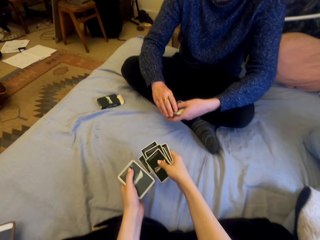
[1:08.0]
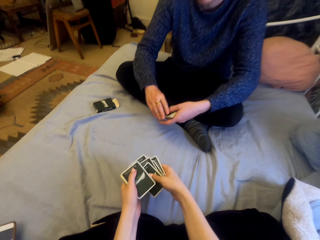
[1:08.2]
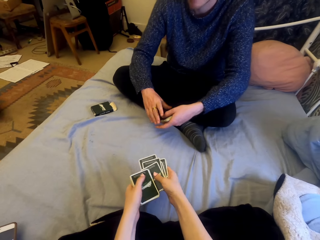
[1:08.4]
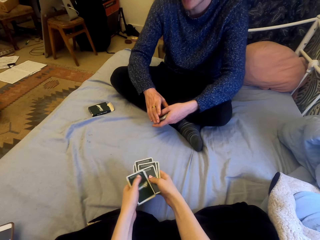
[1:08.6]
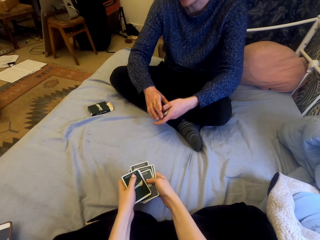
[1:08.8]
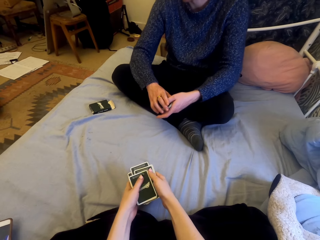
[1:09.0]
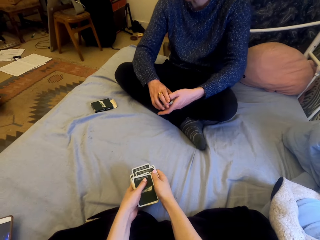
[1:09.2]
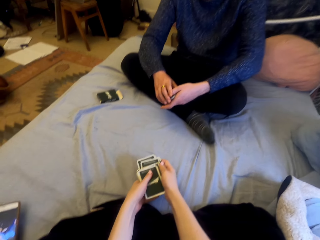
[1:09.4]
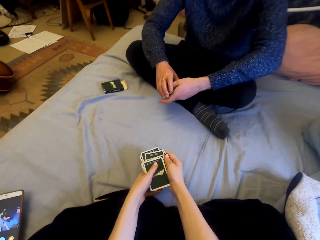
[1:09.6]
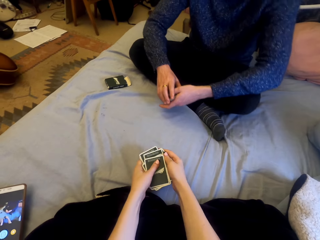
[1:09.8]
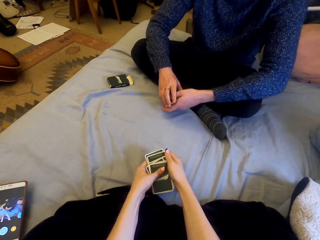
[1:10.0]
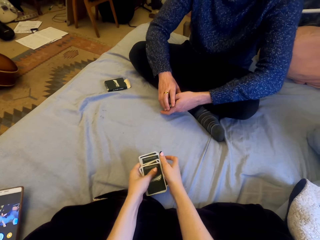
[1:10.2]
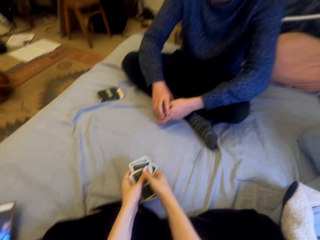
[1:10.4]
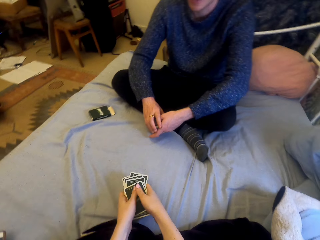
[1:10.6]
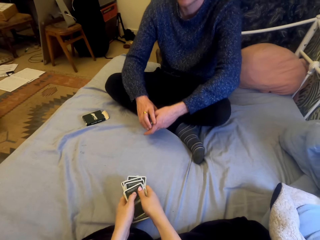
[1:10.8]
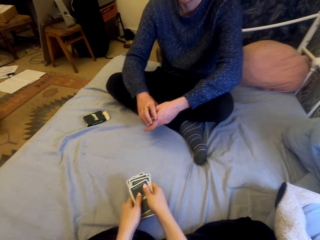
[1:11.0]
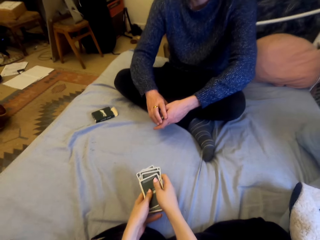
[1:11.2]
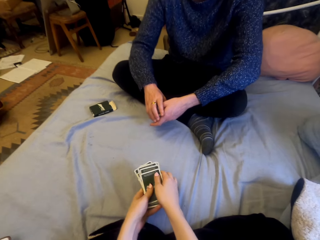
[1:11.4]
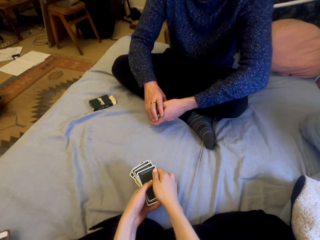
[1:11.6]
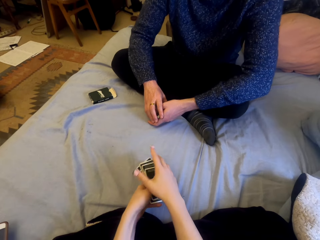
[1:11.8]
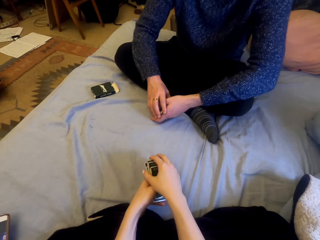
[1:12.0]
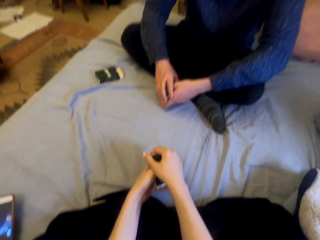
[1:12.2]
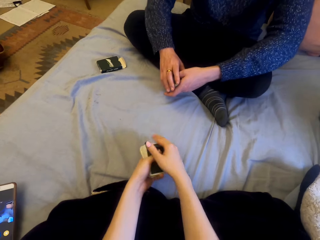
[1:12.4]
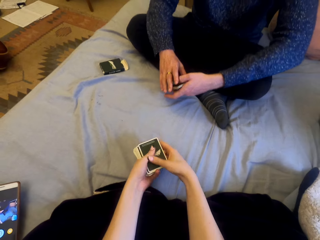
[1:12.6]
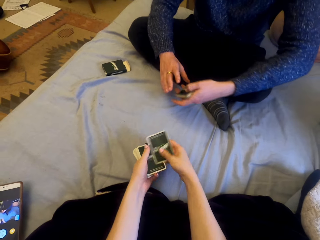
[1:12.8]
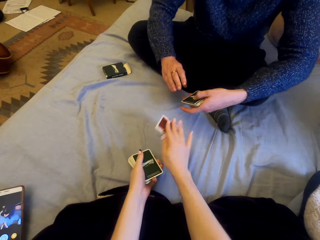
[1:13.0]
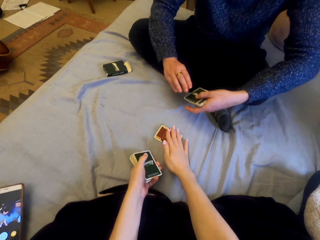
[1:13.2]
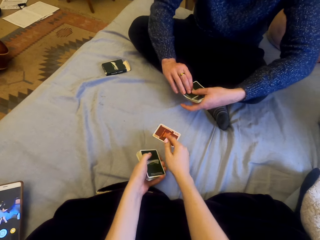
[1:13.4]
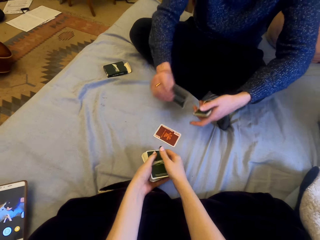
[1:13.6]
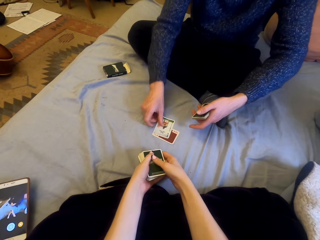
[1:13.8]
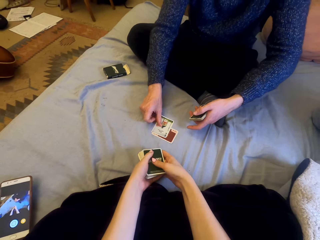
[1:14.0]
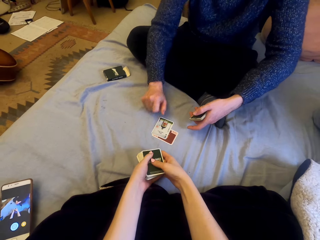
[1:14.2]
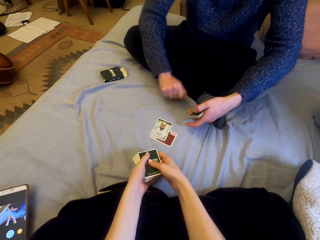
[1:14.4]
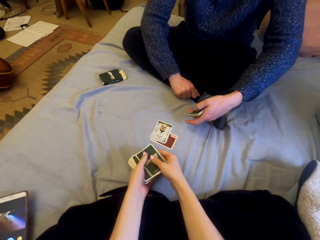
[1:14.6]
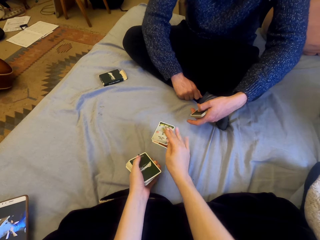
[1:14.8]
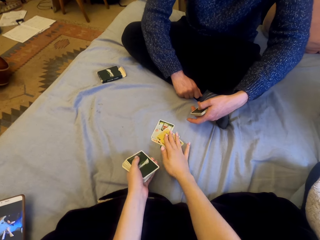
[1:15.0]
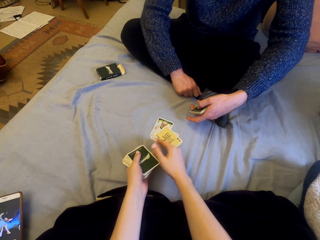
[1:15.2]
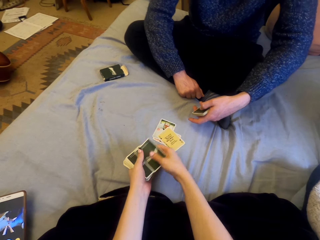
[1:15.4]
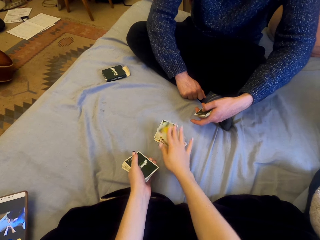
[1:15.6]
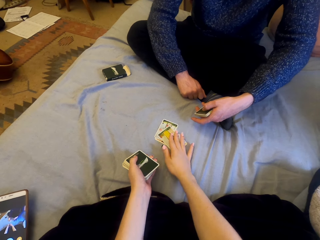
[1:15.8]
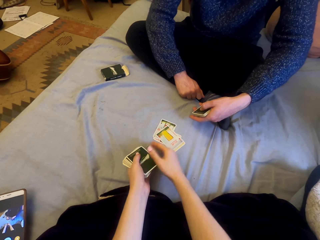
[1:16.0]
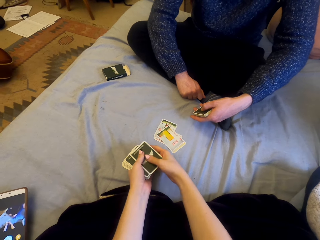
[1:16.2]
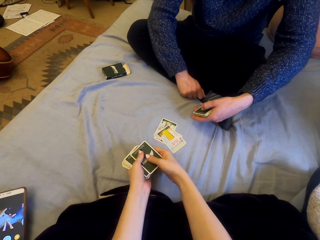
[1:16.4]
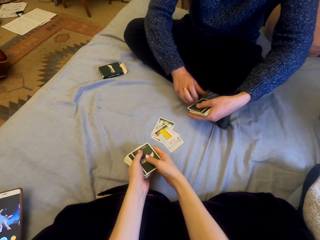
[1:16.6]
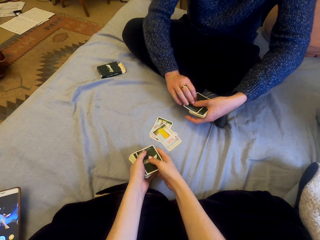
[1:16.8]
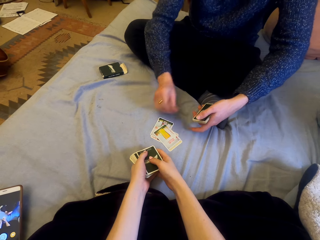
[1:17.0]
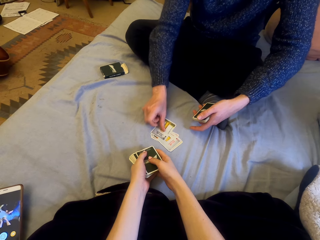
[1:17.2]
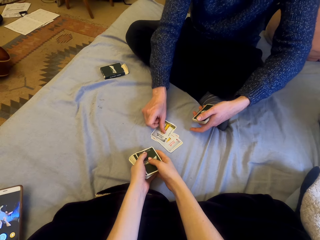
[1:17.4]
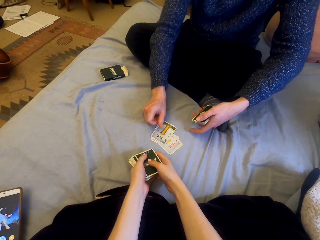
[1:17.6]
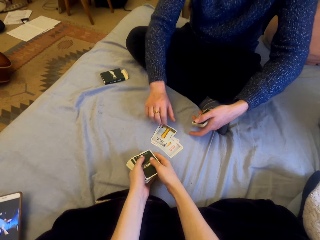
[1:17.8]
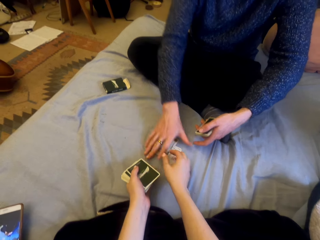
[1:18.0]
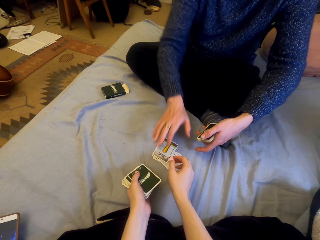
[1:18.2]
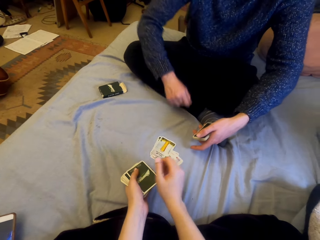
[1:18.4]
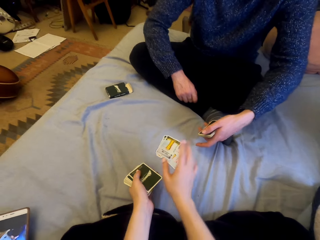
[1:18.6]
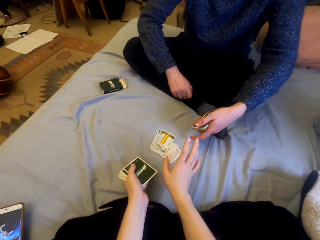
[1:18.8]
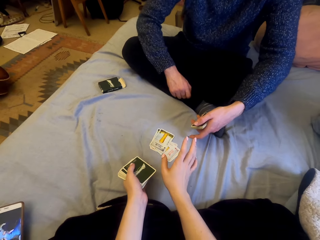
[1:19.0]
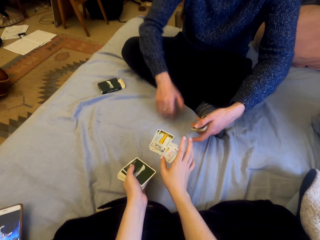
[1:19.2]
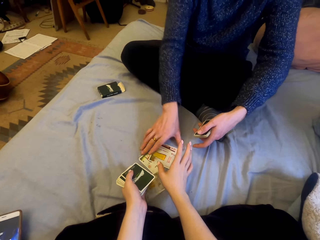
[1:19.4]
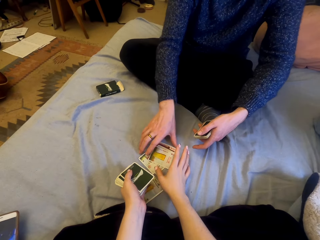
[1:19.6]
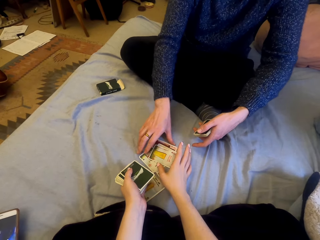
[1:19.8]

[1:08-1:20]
The camera wearer picks the cards. They talk. They play cards with a man. They put the cards on the sheet. The man puts the cards on the sheet. The camera wearer puts the cards on the sheet. They put the cards on the sheet again. The man puts the cards on the sheet. The camera wearer talks to the man.

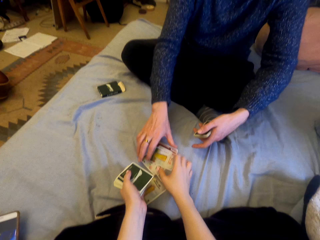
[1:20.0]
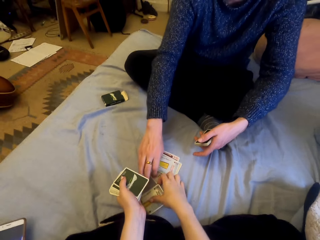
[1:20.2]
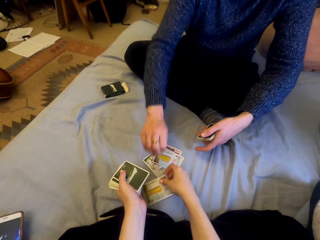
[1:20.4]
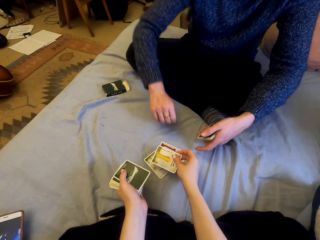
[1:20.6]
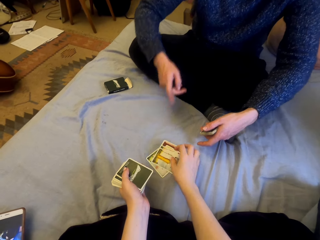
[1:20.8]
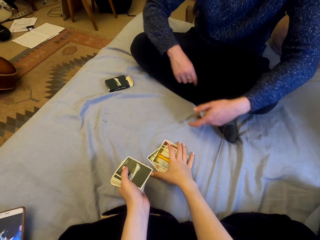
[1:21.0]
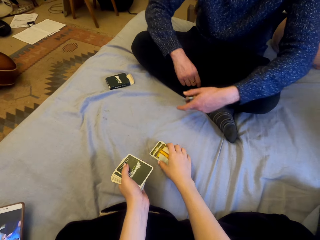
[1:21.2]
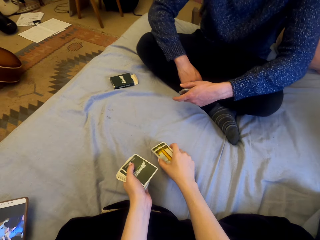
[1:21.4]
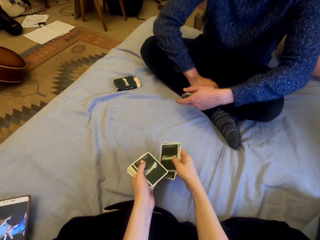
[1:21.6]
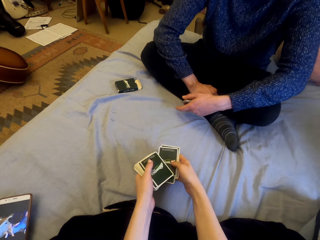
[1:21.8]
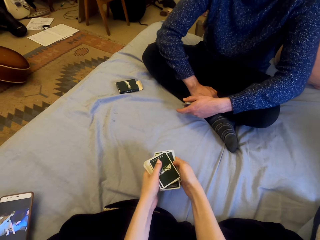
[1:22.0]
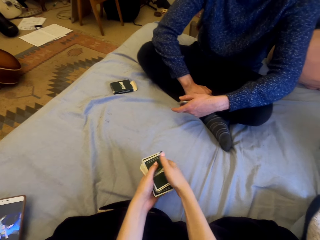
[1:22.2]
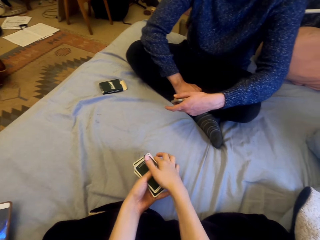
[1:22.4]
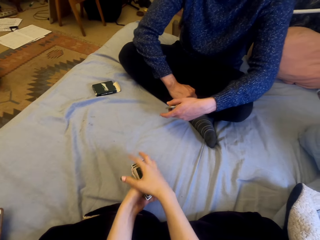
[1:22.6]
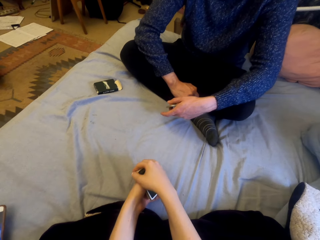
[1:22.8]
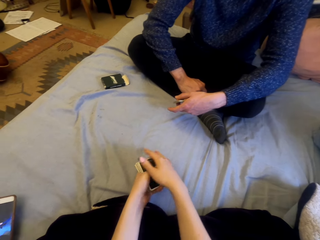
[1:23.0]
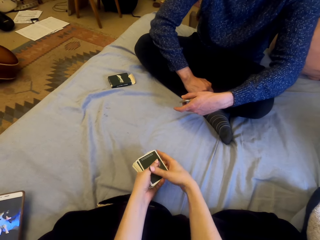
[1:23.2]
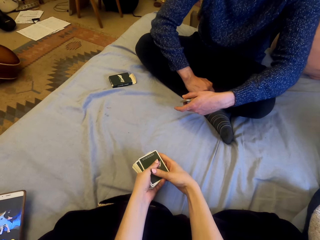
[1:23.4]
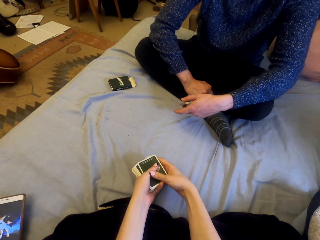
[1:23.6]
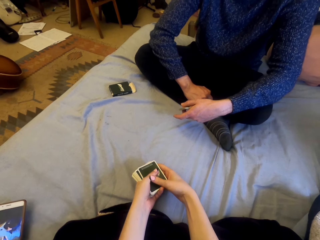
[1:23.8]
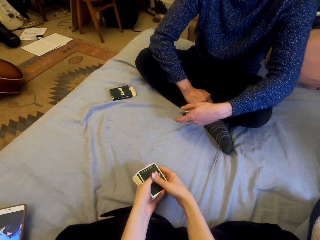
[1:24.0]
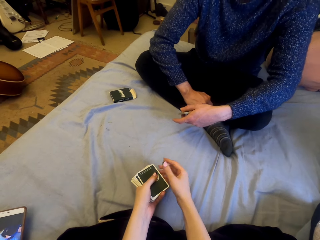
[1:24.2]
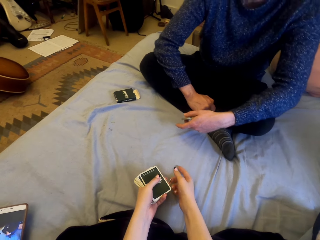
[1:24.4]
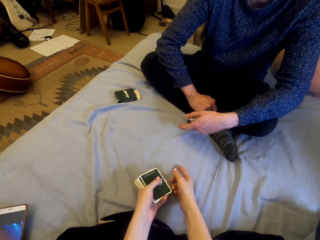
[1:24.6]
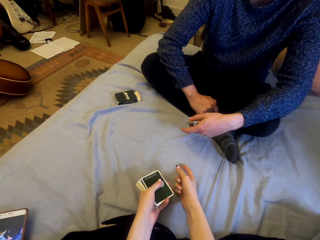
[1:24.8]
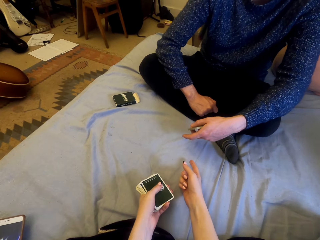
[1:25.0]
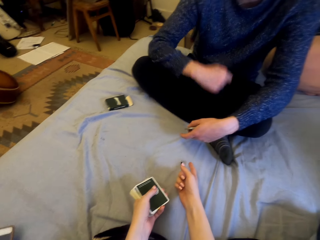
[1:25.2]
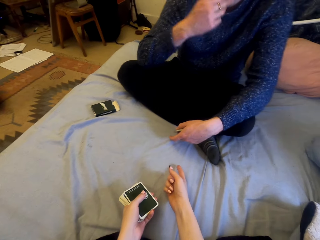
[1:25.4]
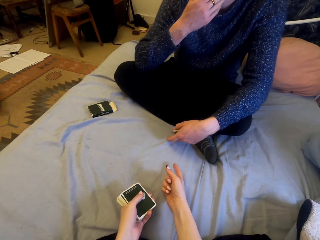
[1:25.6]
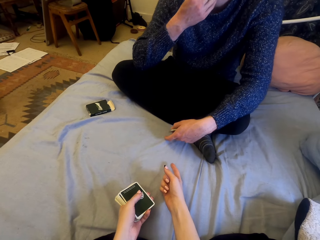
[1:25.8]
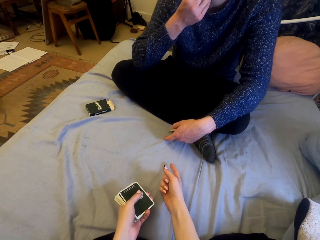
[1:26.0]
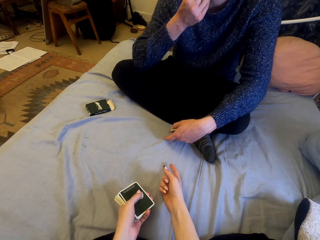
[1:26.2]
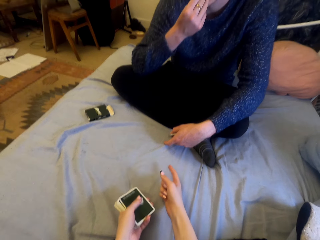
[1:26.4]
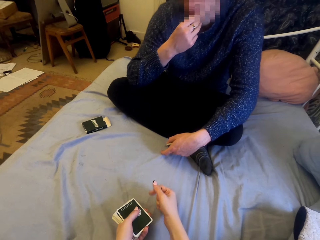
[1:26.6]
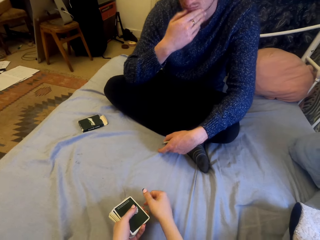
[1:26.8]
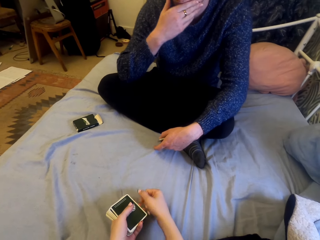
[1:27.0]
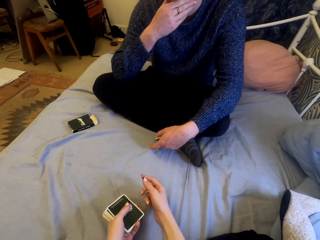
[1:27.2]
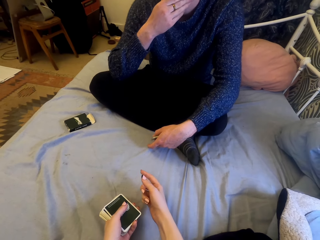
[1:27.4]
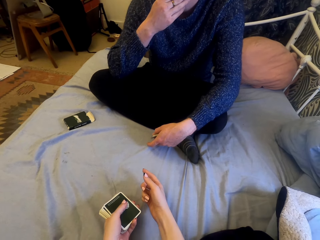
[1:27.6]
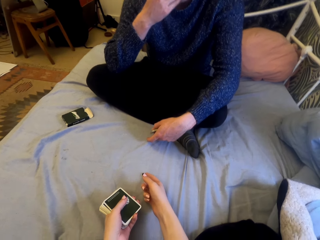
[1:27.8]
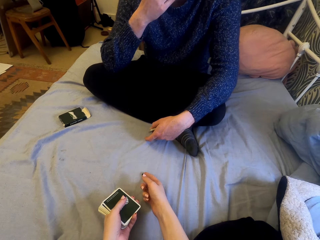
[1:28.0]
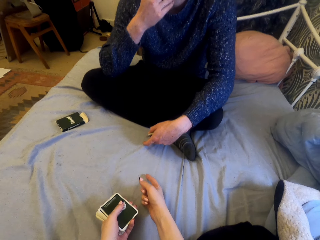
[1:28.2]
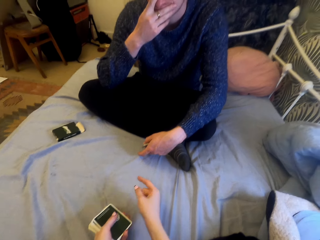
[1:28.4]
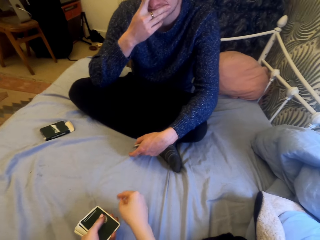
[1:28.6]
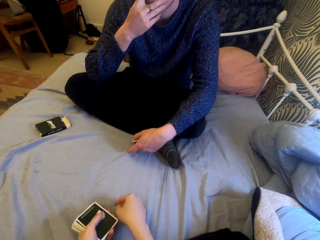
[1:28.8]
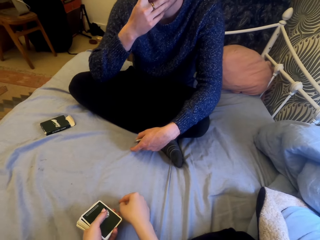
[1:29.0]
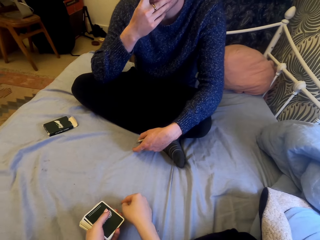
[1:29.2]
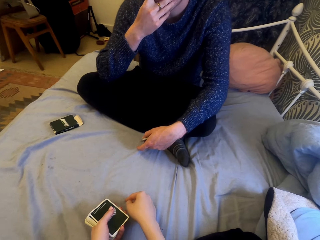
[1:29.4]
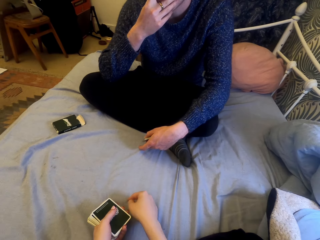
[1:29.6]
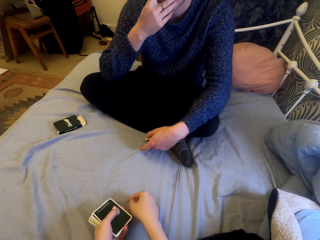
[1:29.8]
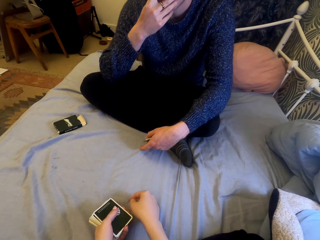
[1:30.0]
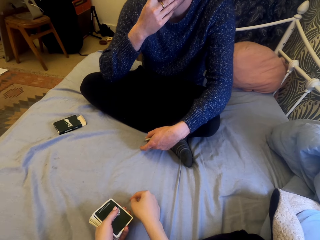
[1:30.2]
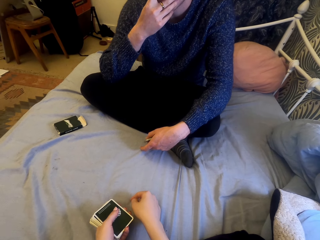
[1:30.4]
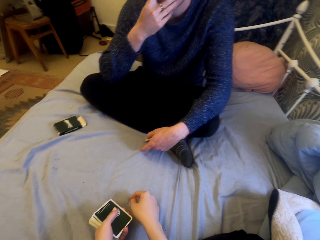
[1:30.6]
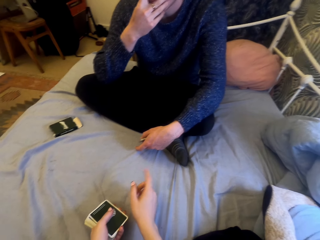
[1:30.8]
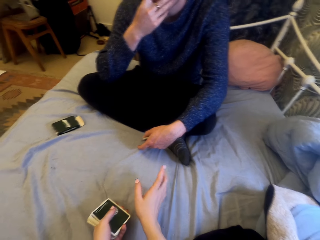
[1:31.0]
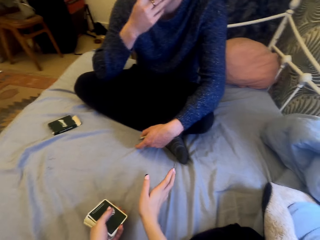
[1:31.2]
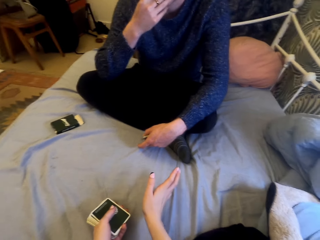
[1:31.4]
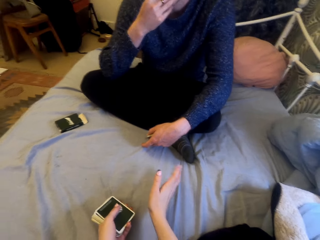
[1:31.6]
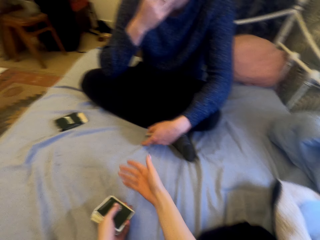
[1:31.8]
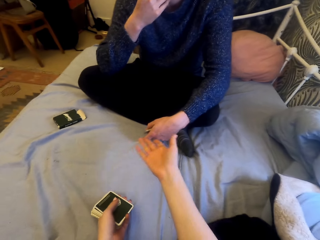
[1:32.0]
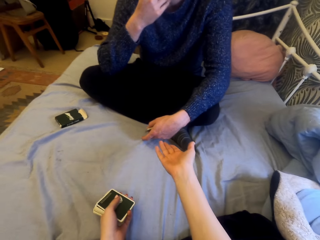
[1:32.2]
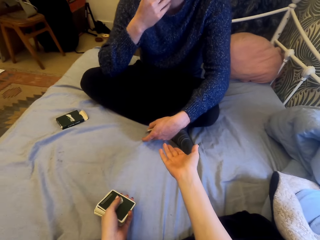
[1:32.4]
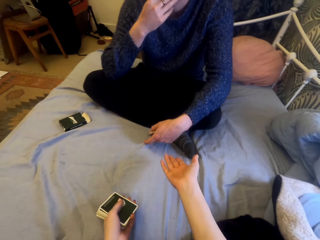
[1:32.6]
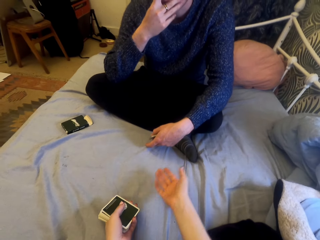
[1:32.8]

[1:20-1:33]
A man touches the cards. The camera wearer touches the cards. They pick the cards.
